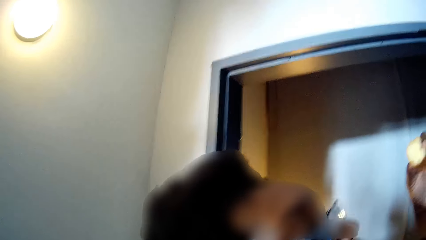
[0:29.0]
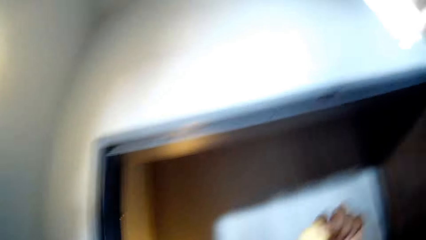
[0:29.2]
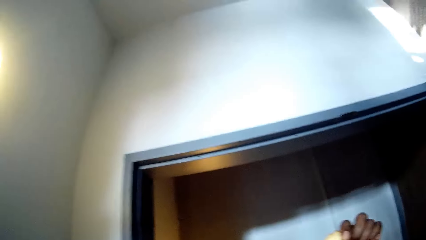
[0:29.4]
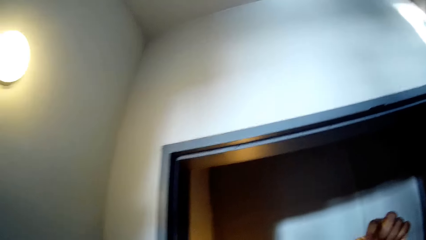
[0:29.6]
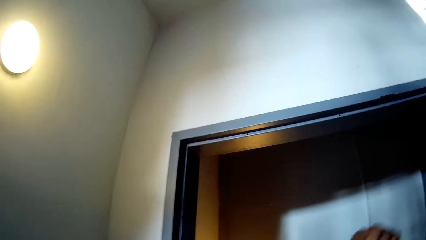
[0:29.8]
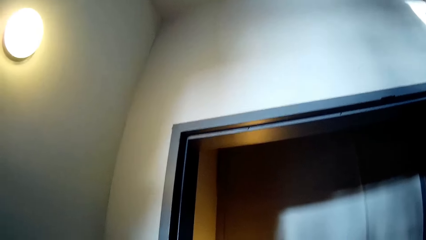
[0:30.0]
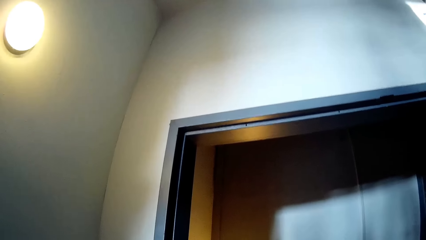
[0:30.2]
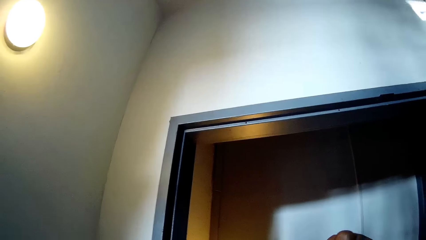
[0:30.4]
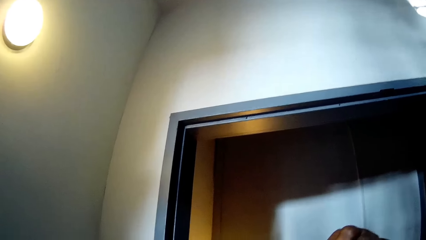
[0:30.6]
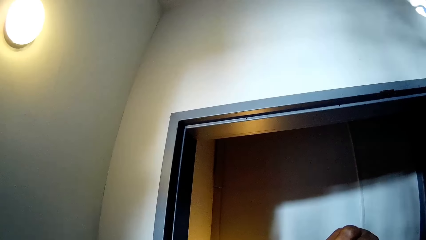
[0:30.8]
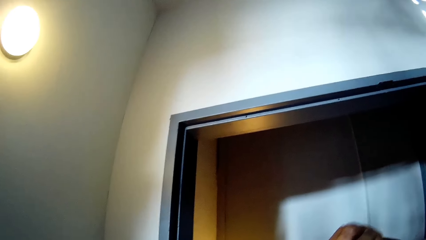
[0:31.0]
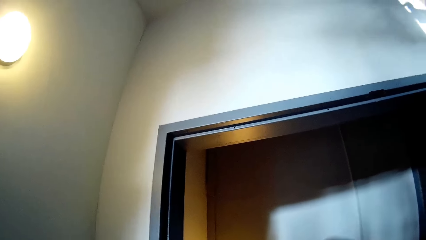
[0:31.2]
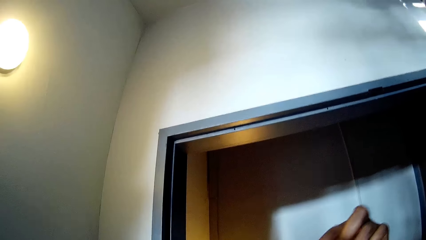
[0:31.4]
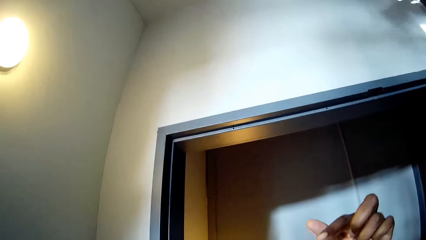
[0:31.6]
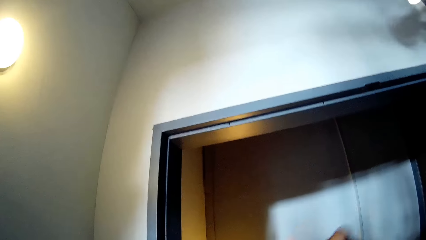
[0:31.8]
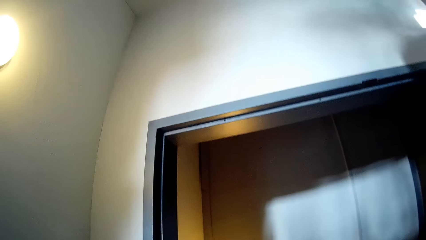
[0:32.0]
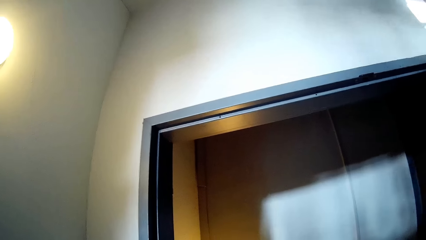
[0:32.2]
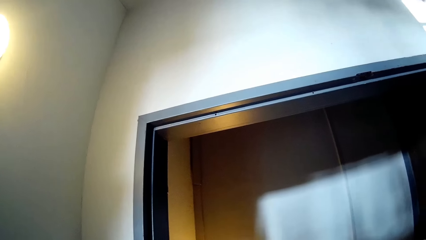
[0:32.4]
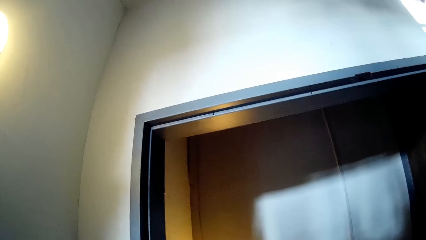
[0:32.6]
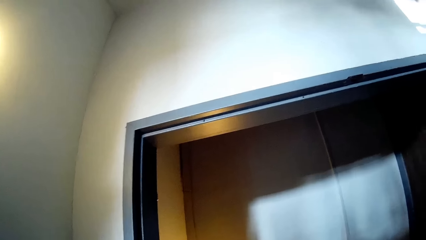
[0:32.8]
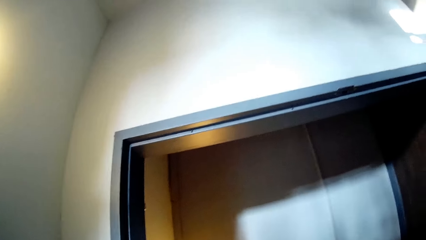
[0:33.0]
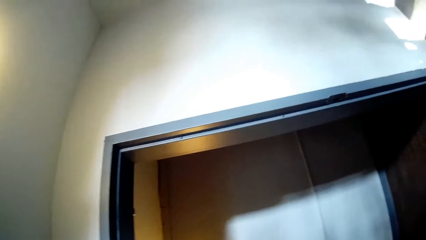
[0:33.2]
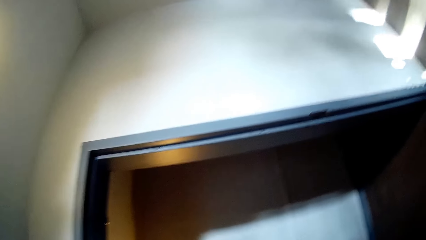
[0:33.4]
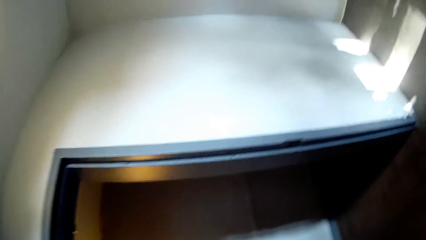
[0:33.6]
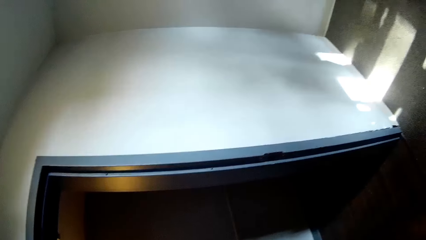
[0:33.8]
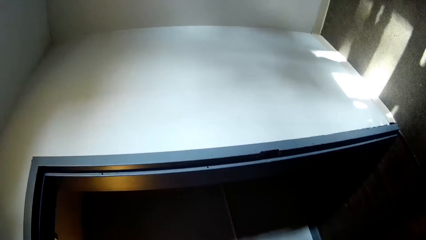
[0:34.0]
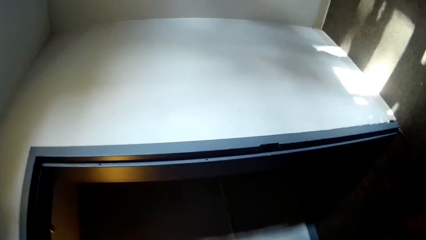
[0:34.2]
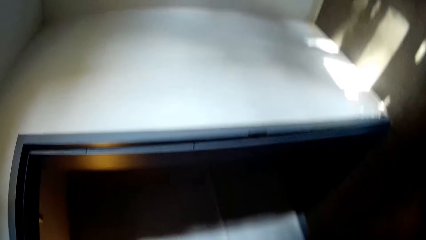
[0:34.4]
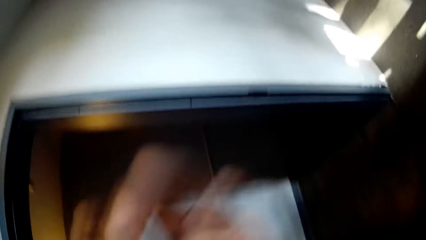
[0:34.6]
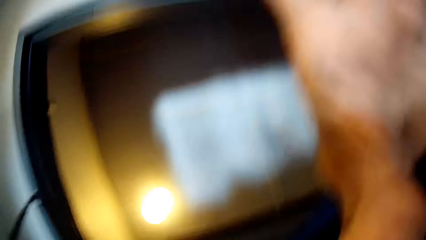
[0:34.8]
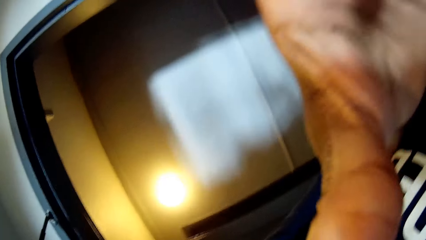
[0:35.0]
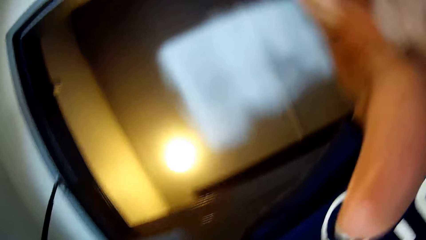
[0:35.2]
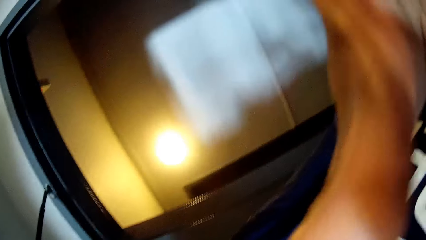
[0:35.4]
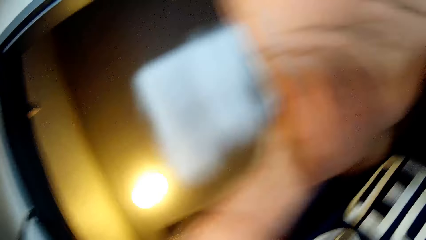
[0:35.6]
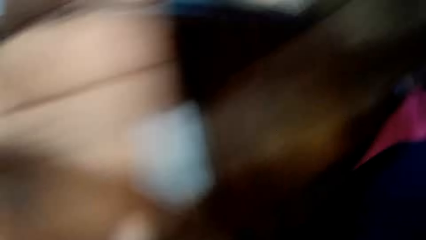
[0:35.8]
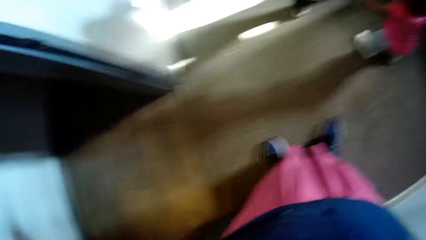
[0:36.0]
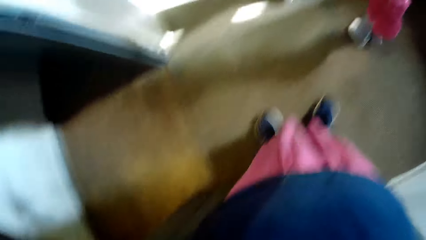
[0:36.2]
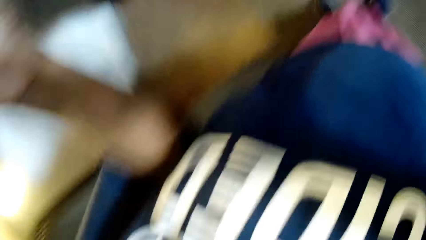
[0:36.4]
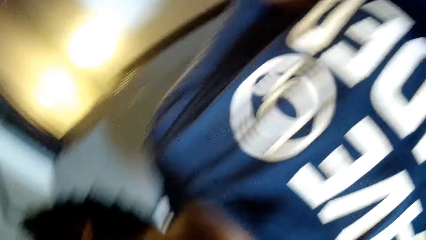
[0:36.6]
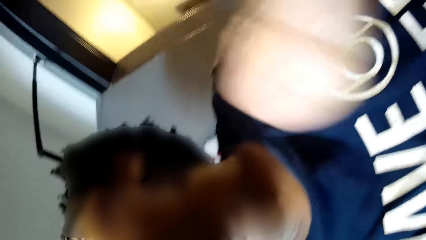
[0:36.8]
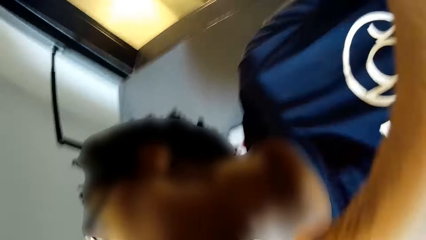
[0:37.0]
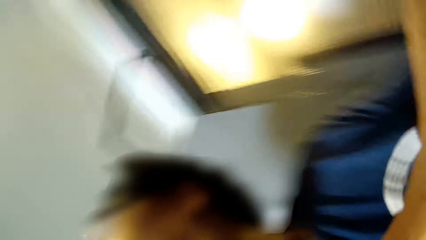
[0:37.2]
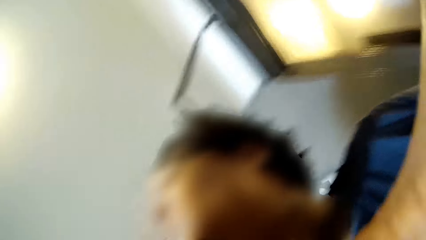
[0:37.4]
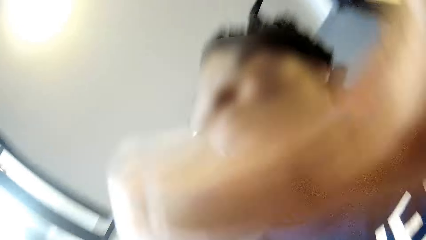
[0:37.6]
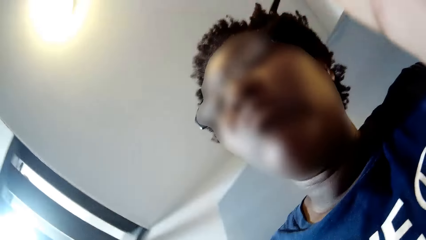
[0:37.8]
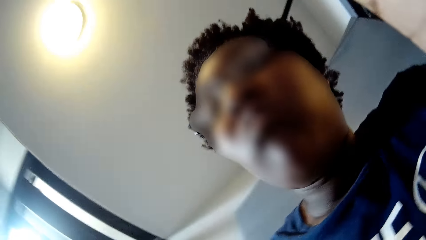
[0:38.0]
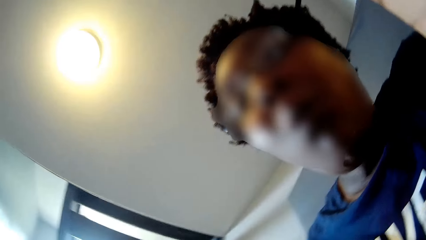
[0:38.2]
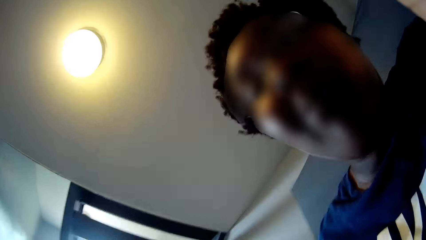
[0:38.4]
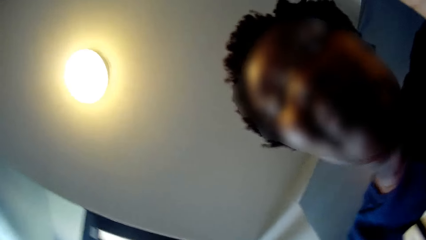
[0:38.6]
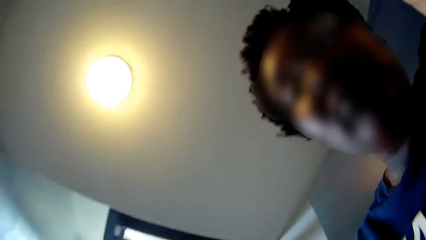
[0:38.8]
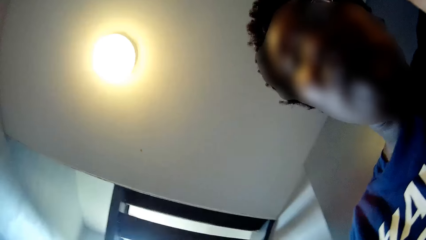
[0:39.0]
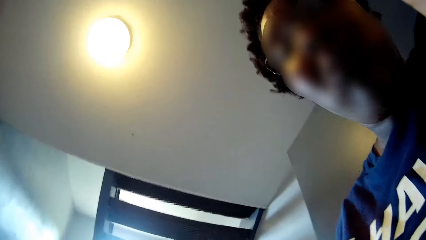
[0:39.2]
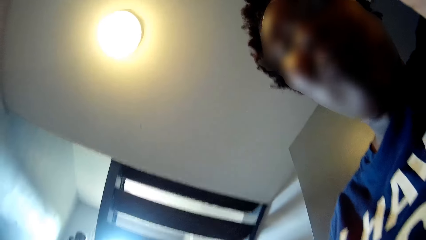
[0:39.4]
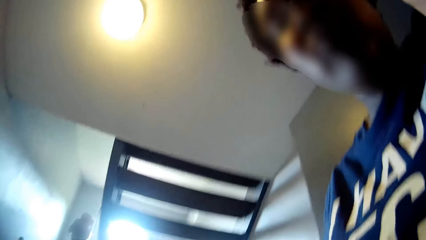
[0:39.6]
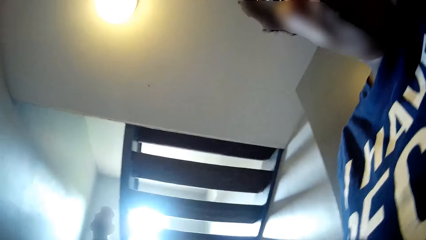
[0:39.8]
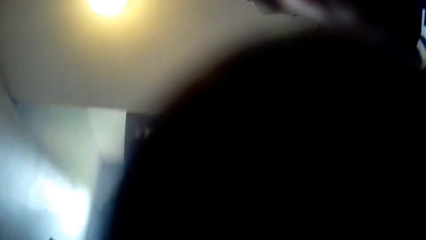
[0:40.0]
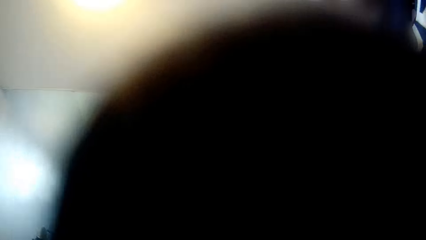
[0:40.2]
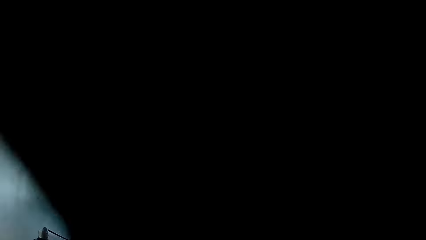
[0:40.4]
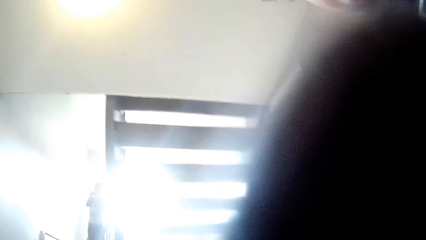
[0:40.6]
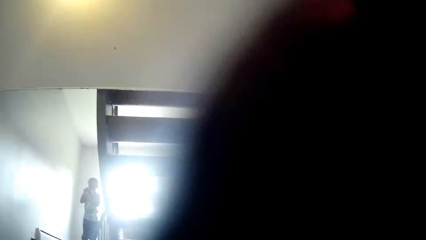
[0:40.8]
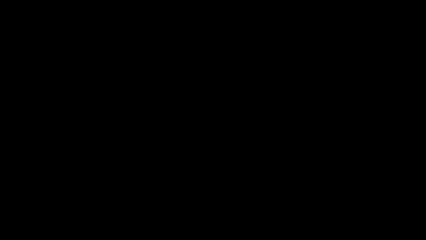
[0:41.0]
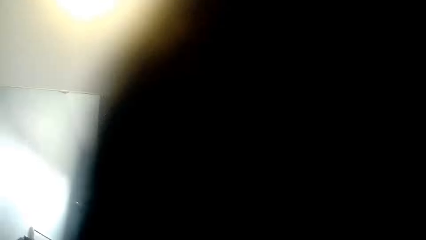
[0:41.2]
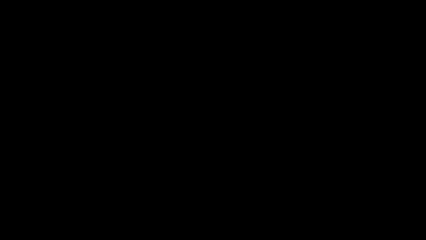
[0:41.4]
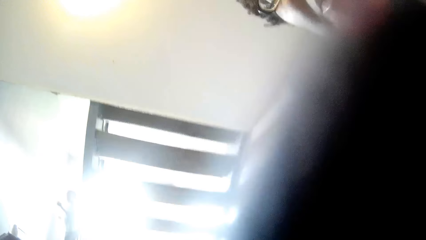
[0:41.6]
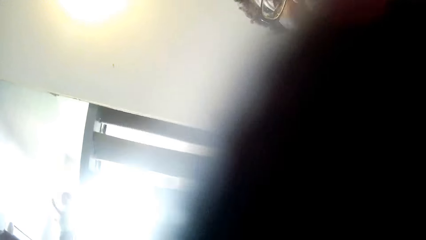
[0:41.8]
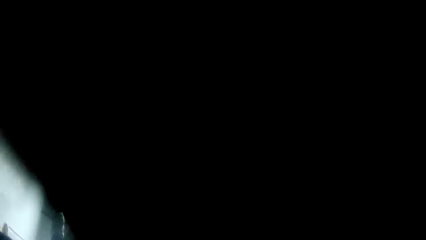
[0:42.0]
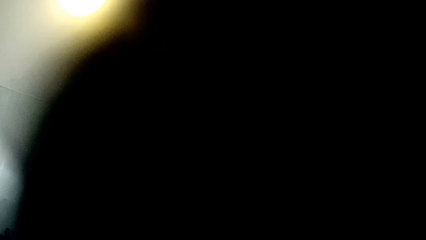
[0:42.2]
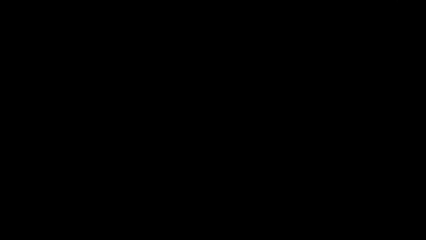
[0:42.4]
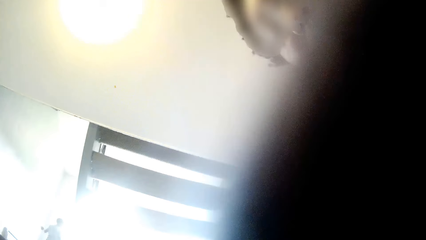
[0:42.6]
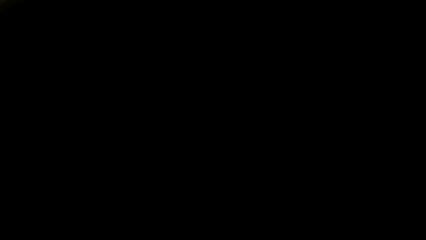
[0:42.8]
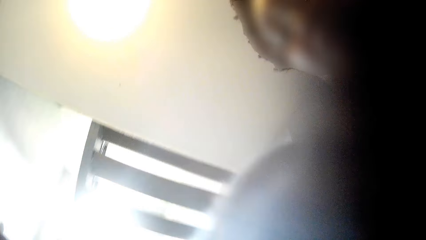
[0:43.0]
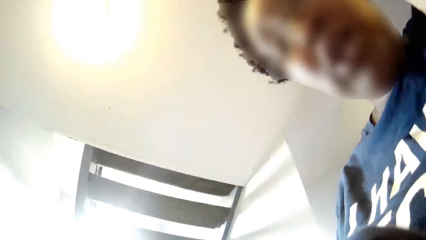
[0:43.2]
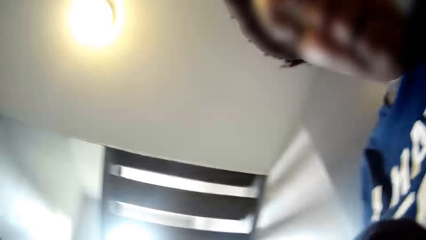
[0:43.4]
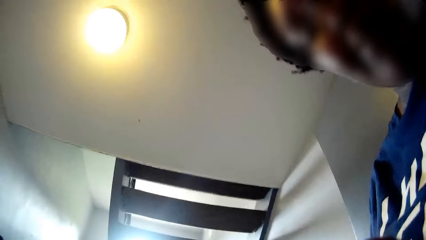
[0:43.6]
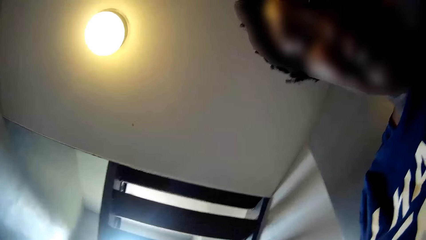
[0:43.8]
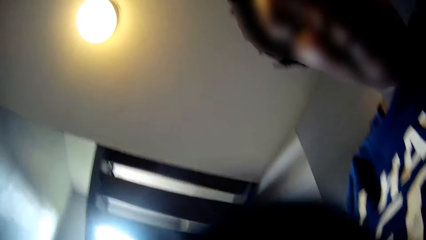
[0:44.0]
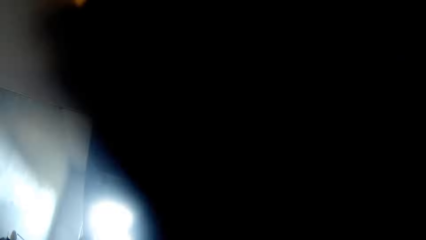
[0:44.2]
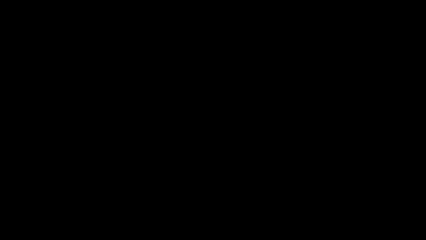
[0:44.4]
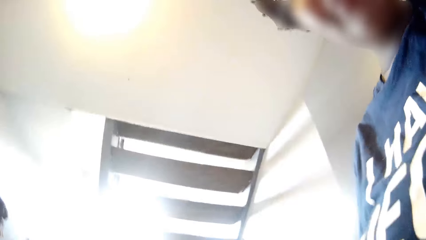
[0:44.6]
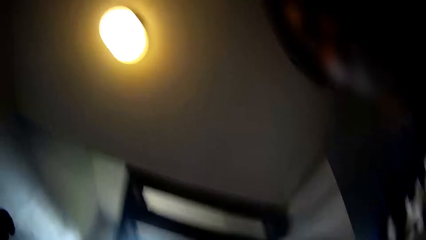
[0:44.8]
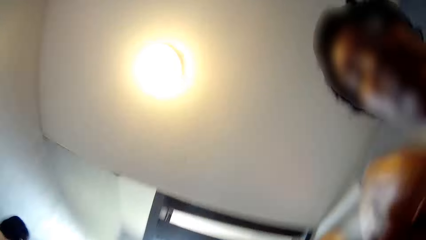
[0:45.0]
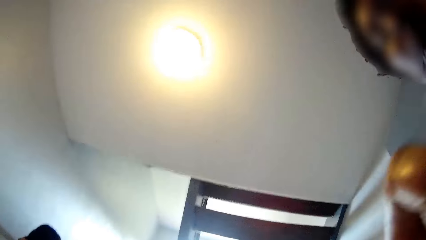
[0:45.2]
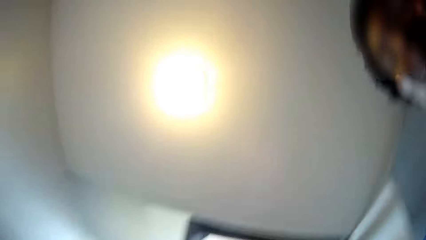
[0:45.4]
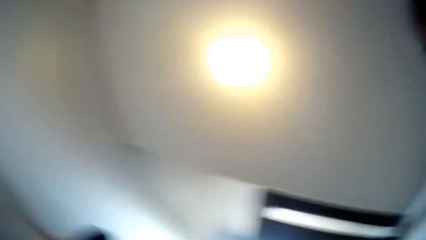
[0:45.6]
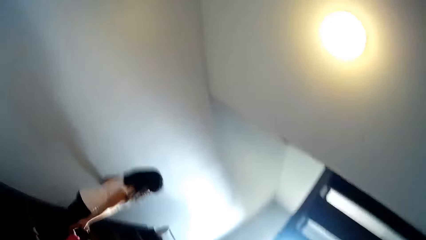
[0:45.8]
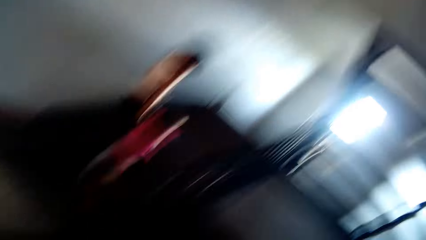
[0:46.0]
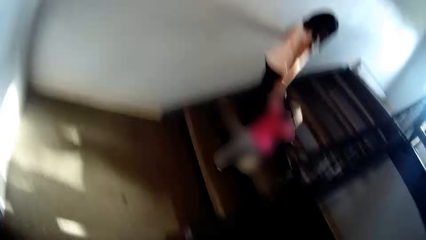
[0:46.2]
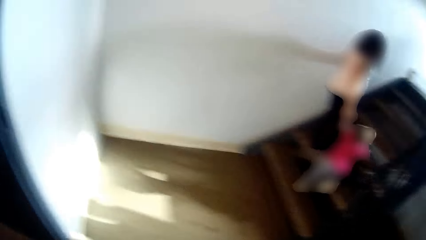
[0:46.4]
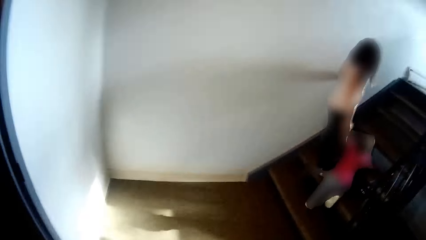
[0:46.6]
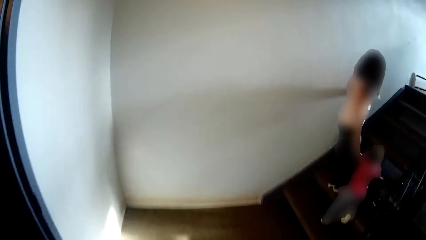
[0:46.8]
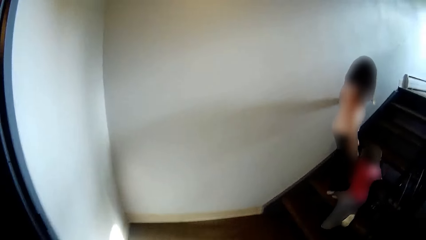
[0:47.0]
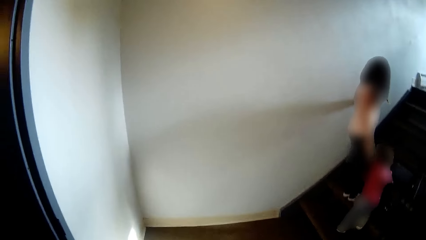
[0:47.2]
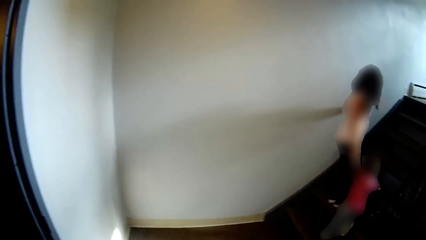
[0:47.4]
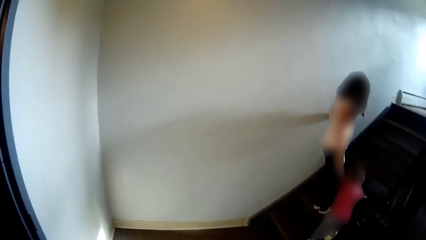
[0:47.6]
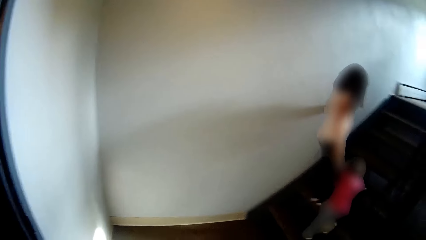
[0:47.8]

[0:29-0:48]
The camera wearer cleans the camera with her shirt. The boy moves around the apartment. Another girl climbs a staircase with the first girl in her right hand.
